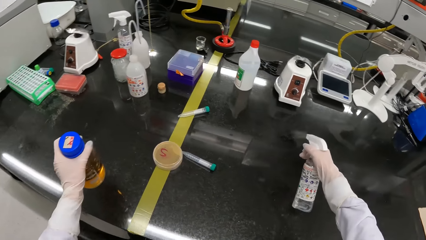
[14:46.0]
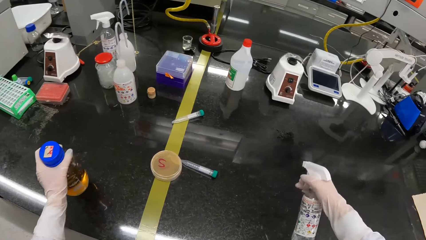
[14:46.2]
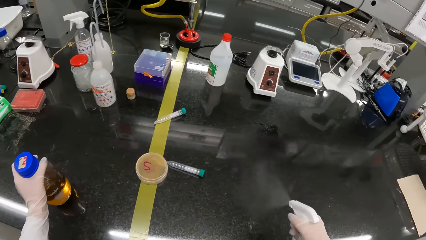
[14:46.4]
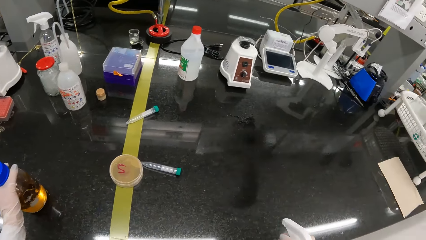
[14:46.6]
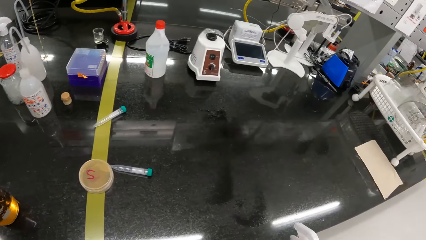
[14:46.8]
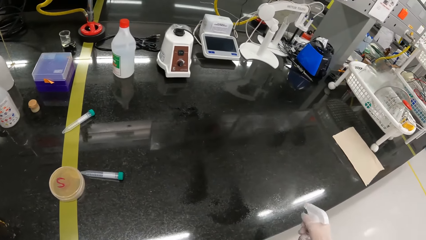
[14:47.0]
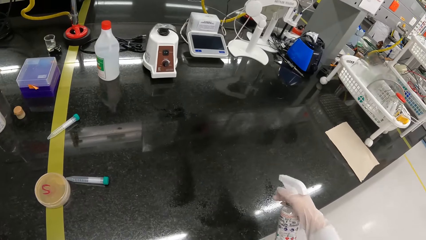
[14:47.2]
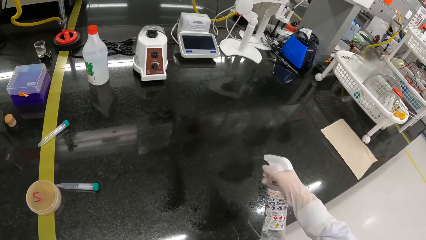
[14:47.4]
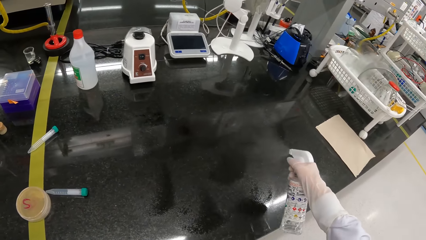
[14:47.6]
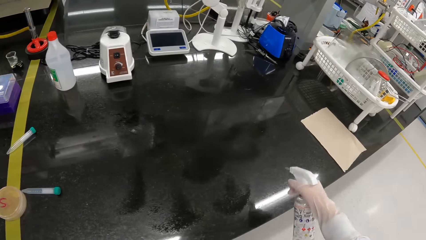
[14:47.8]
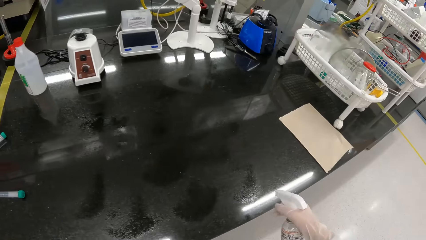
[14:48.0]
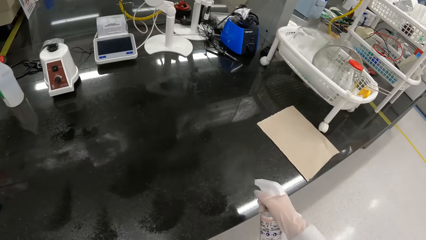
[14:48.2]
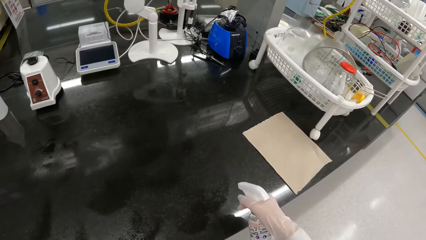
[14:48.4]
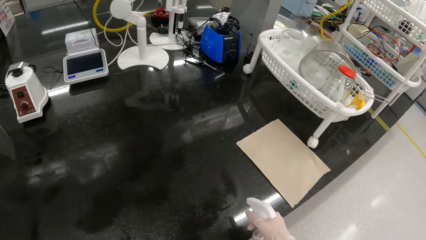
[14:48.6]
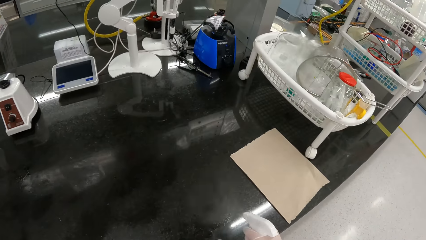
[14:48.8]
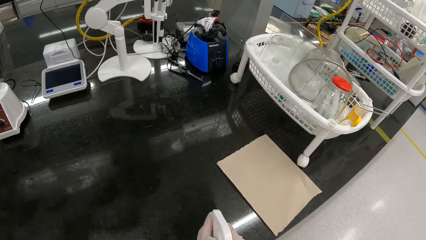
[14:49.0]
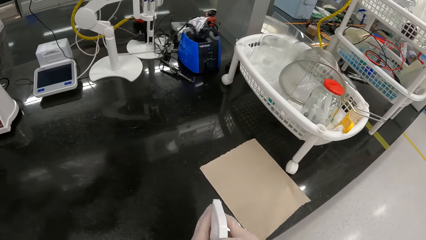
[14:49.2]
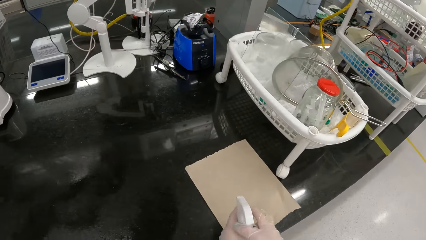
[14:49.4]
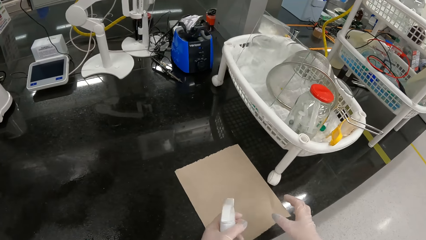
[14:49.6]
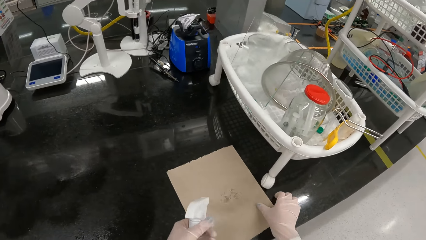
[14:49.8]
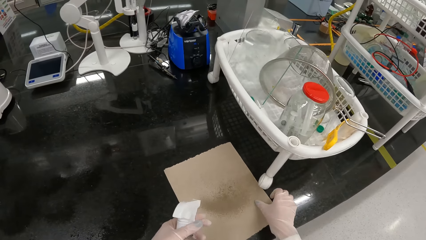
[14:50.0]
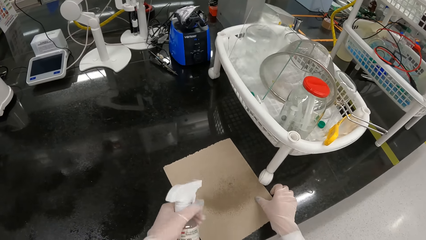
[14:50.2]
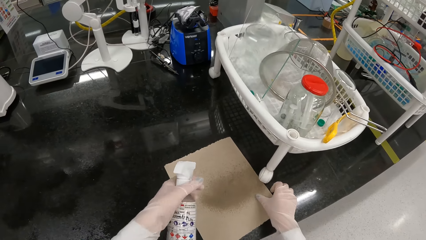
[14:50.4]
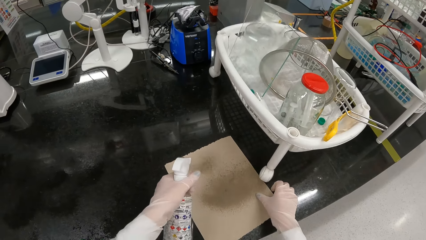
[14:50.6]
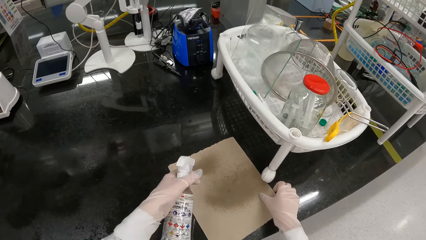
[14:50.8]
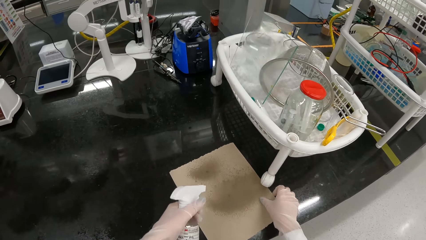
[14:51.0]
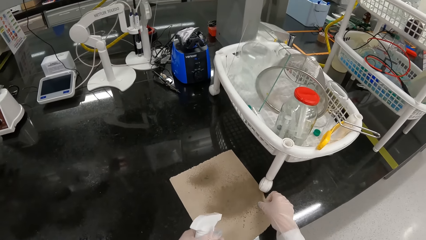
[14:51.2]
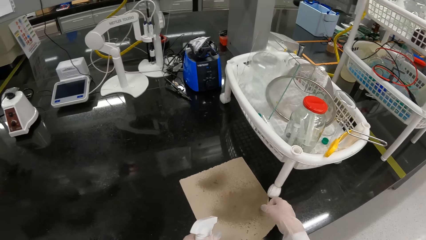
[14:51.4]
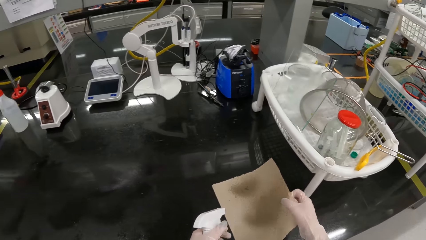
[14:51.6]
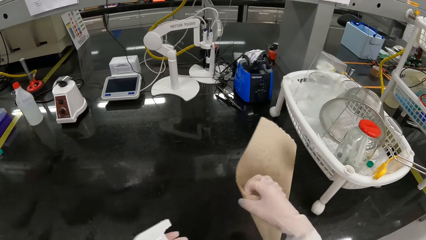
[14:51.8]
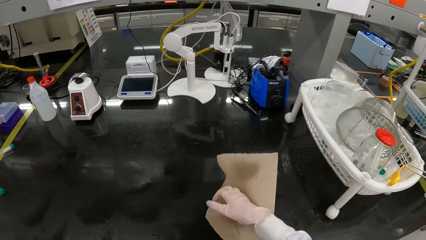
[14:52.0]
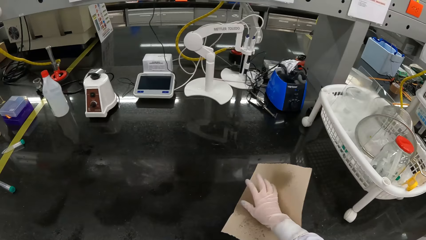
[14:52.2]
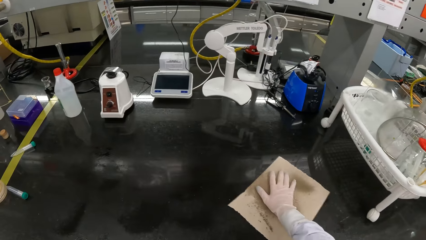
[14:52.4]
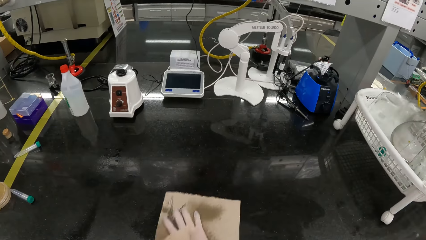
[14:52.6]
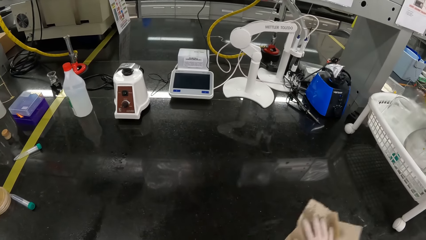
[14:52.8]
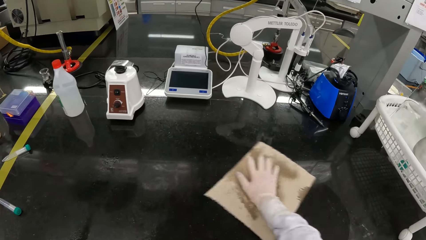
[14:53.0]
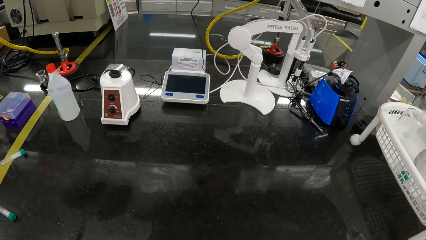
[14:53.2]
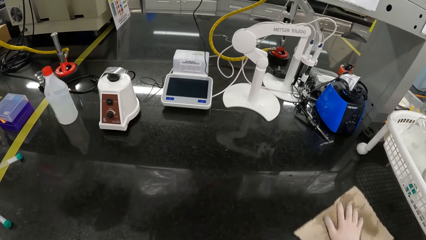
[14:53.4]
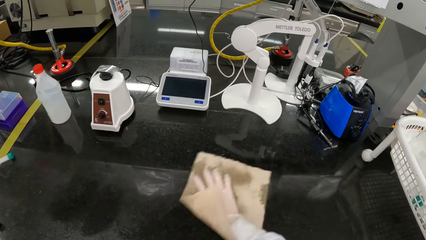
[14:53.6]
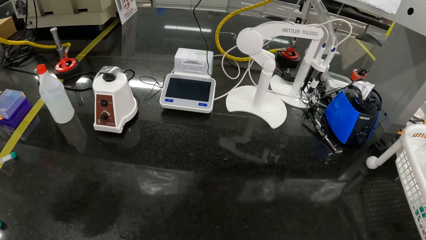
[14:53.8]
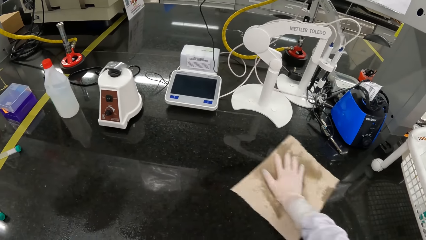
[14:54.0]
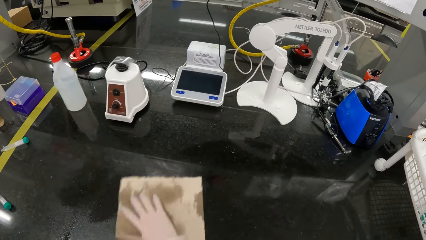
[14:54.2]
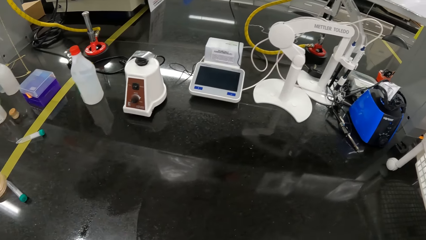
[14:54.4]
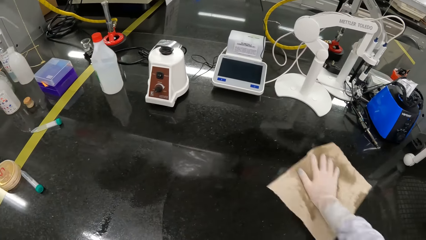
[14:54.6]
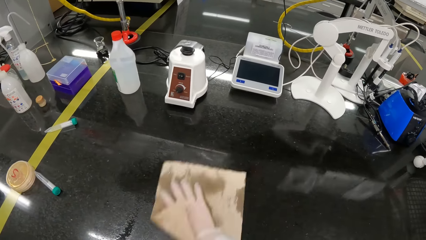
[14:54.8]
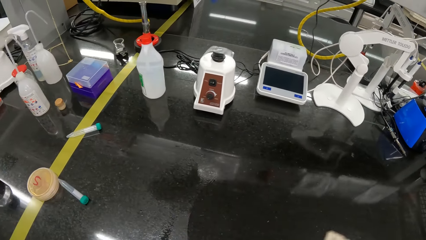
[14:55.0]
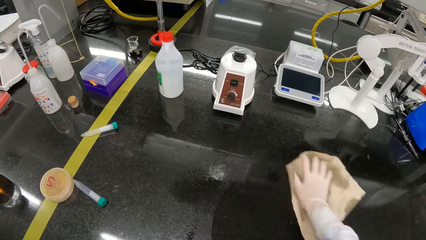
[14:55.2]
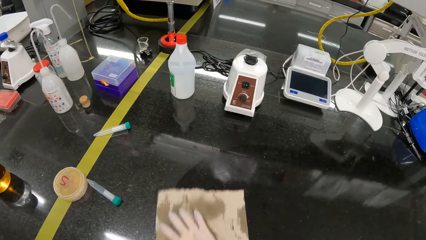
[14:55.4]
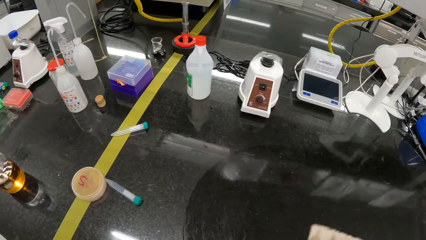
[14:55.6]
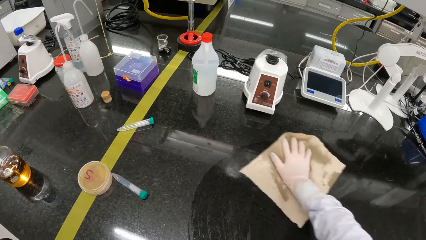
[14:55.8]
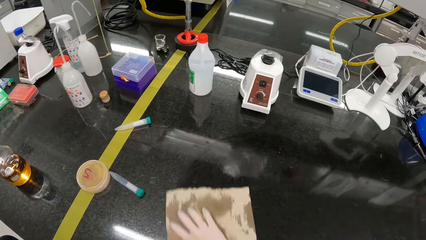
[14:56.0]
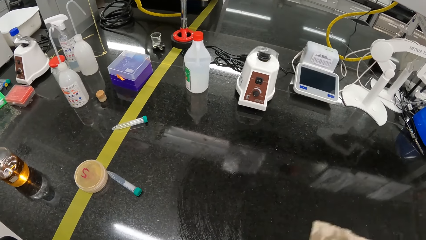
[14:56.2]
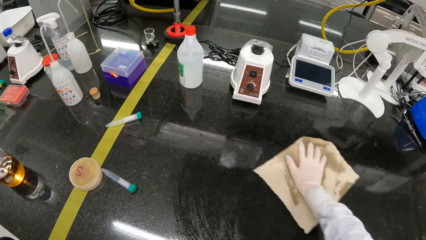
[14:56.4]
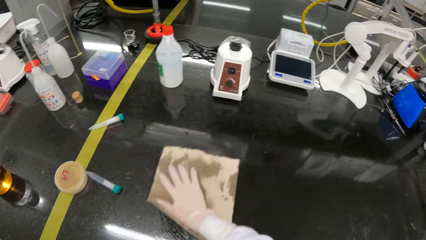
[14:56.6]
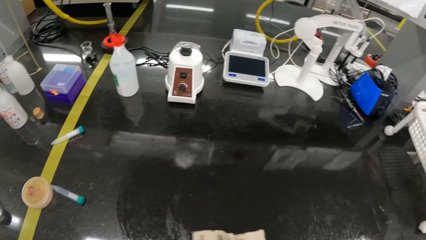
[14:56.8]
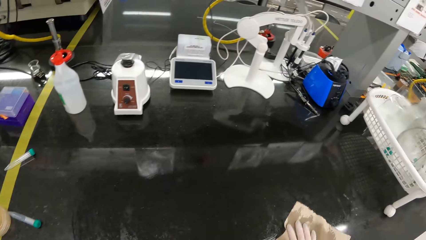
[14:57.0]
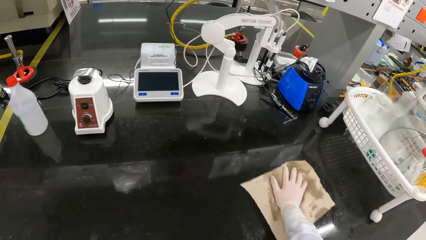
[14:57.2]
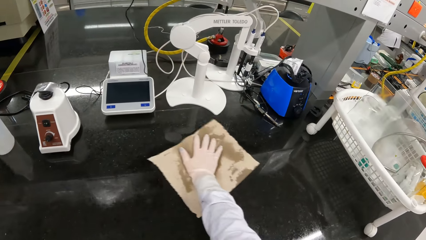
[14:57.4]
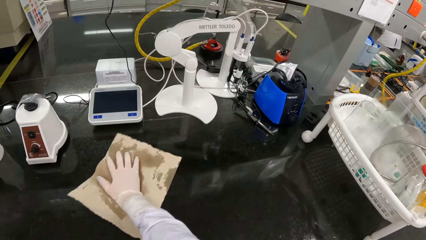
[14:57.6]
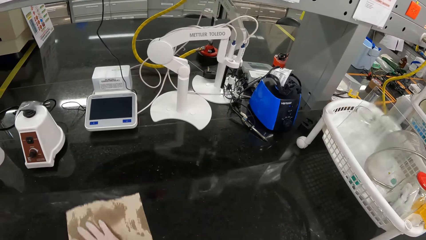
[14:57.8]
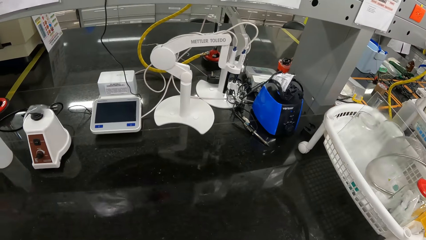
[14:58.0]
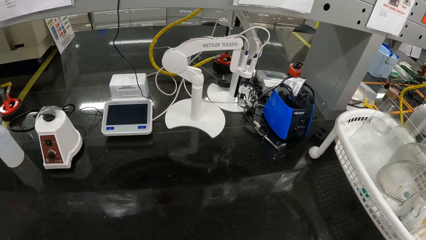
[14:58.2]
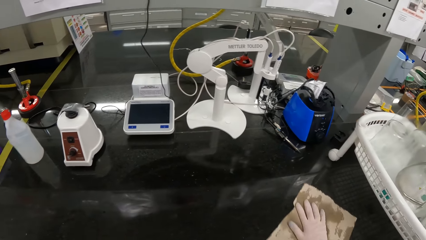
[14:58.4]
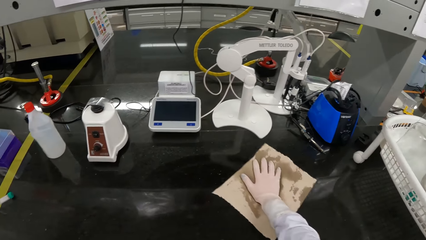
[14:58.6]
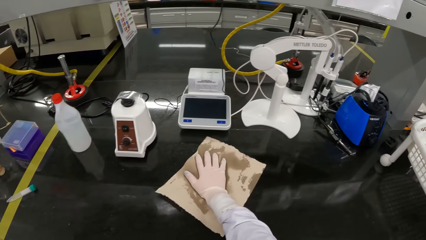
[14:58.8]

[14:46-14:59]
The camera wearer places the reagent bottle on the lab slab with her left hand. She passes the hand sanitizer to her left hand. She sprays the counter table. She holds the tissue paper on the lab slab with her right hand. She sanitizes the tissue paper on the lab slab with the hand sanitizer in her left hand. She turns the tissue paper on the lab slab with her right hand. She cleans the lab slab with the tissue paper in her right hand.

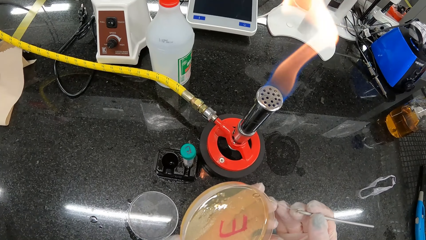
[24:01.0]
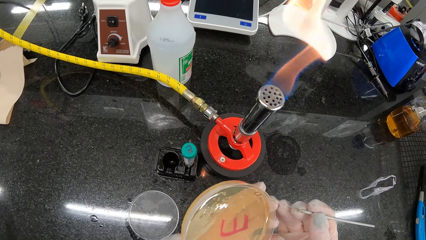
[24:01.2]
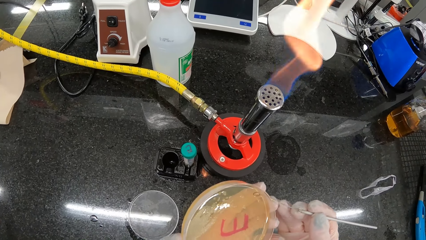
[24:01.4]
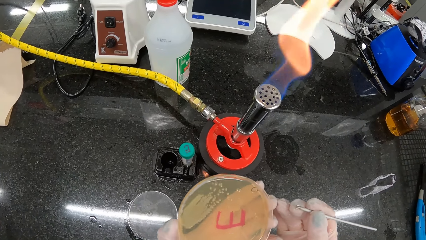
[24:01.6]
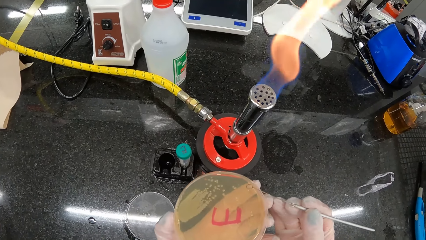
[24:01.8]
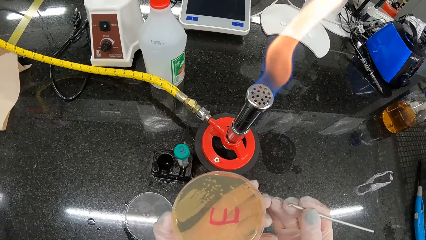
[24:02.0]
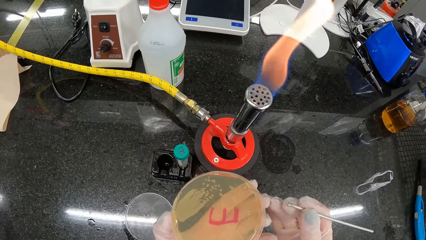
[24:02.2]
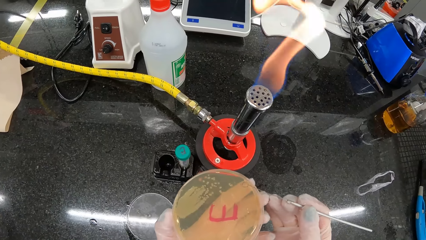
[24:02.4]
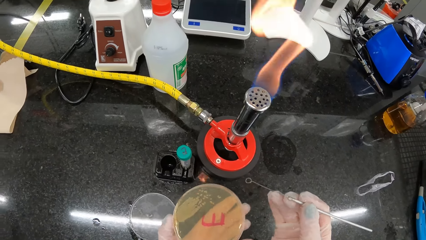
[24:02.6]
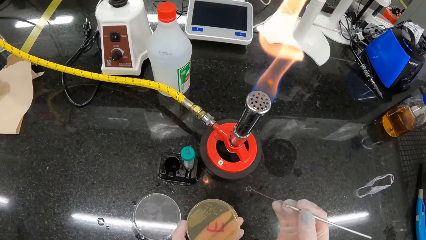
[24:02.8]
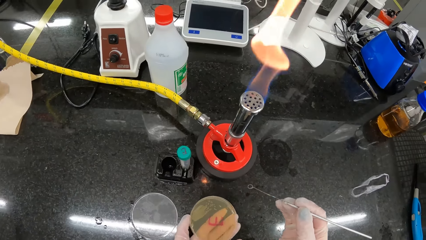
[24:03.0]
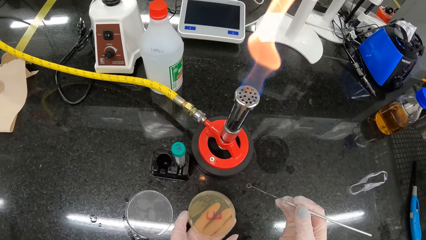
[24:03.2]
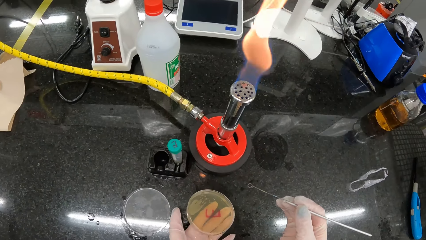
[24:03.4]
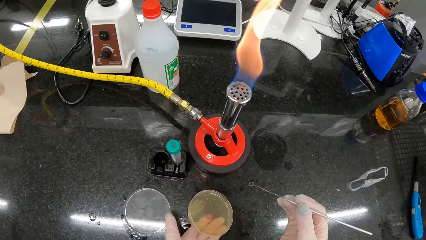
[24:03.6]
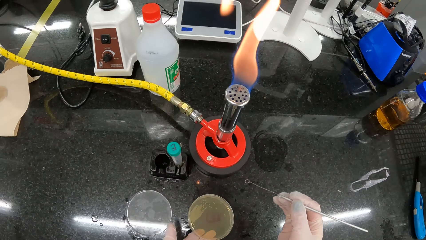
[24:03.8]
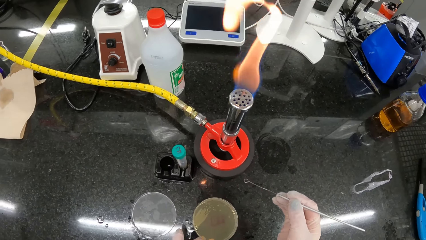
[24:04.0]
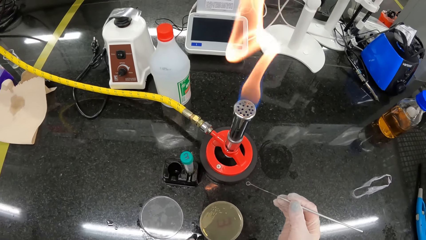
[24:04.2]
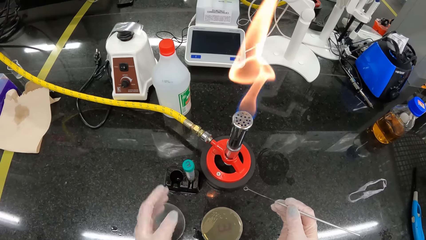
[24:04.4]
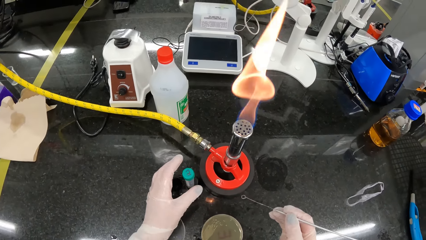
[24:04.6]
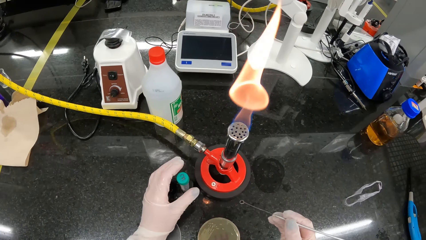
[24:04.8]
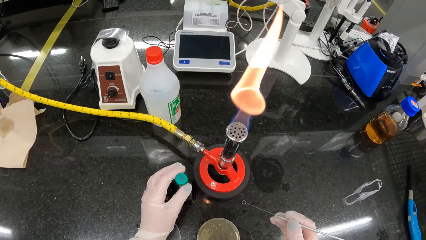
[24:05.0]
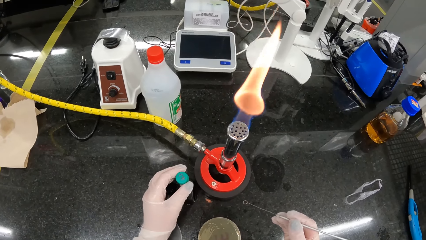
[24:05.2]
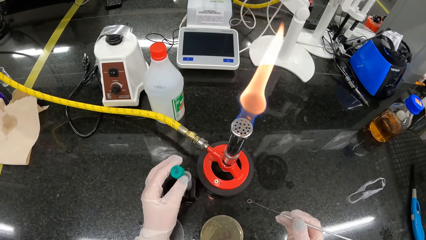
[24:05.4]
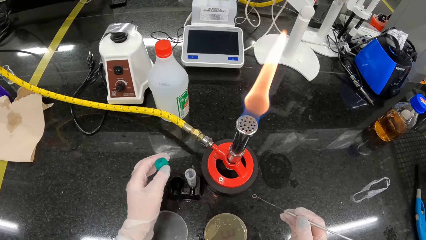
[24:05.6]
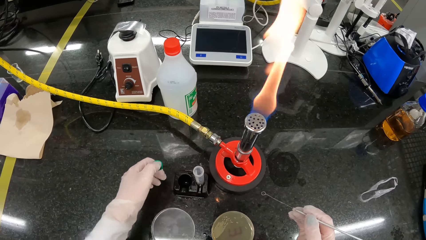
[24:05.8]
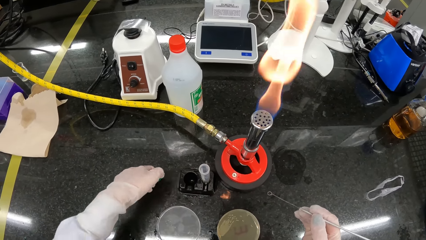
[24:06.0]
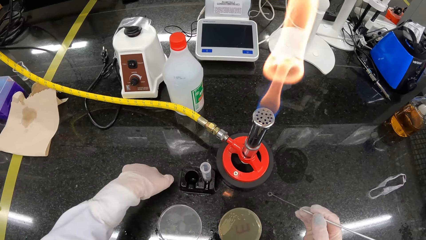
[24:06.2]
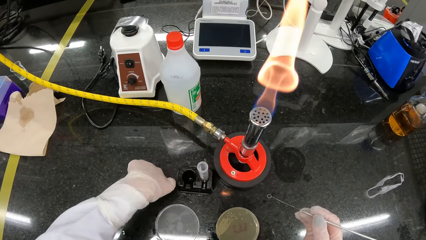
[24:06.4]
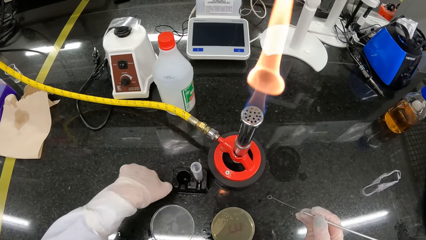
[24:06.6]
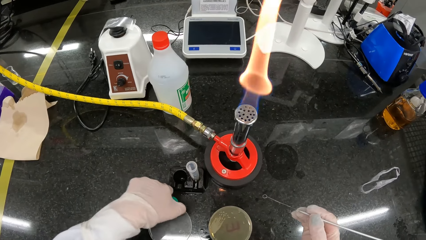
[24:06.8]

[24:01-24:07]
The camera wearer drops the petri dish of agar on the counter with her left hand. She opens the lid of a vial on a rack with her left hand. She puts the lid down.
